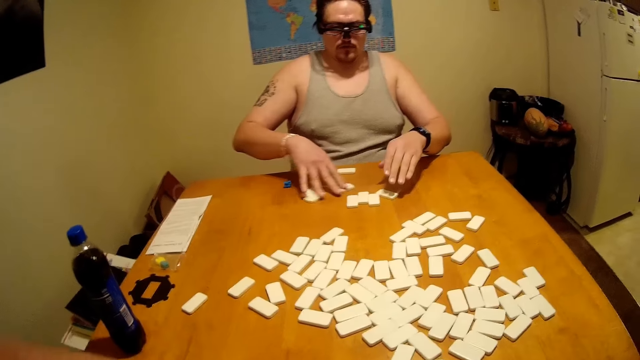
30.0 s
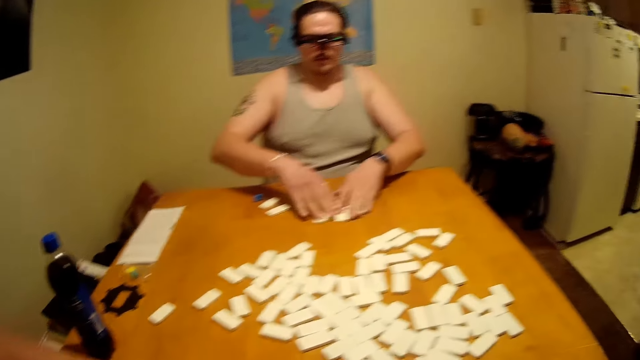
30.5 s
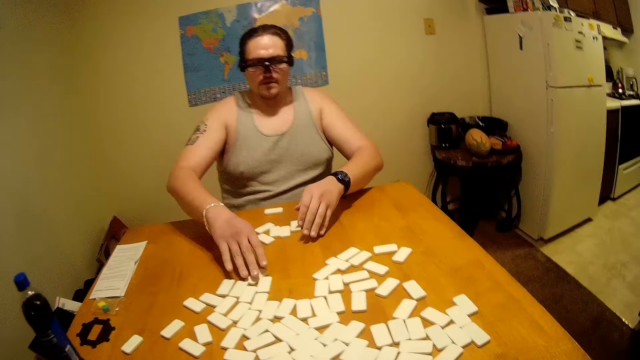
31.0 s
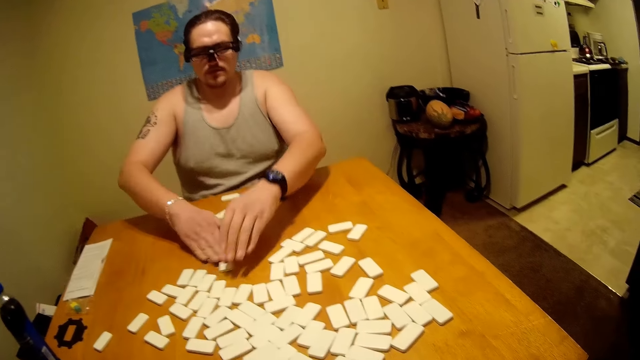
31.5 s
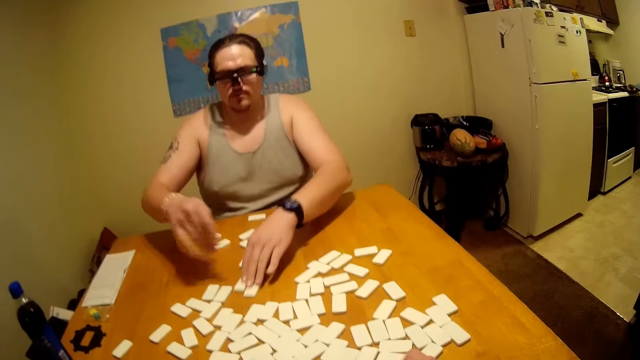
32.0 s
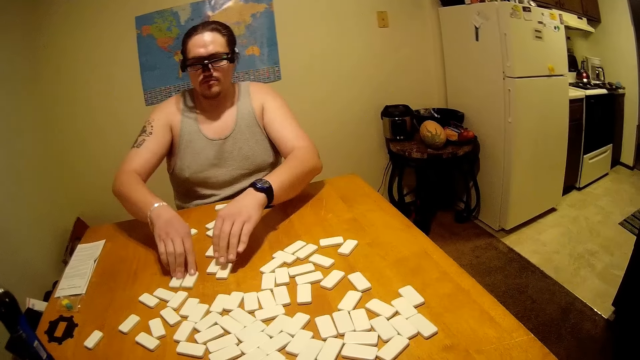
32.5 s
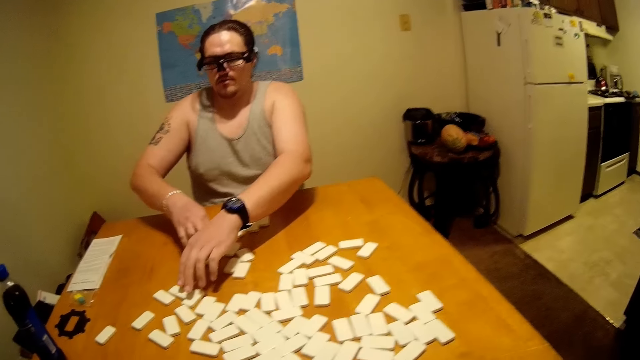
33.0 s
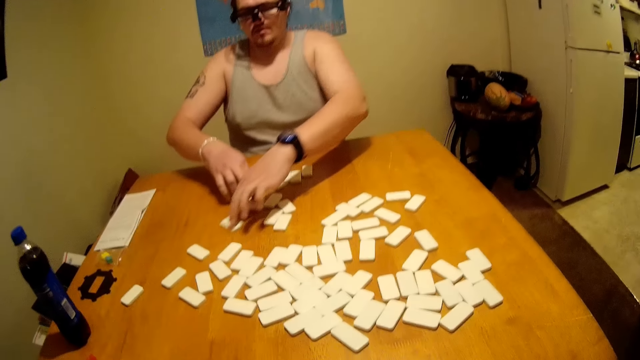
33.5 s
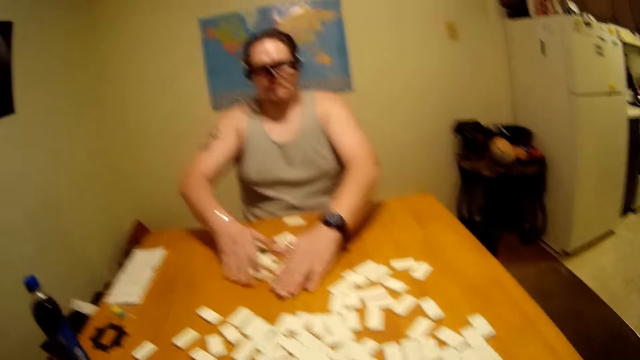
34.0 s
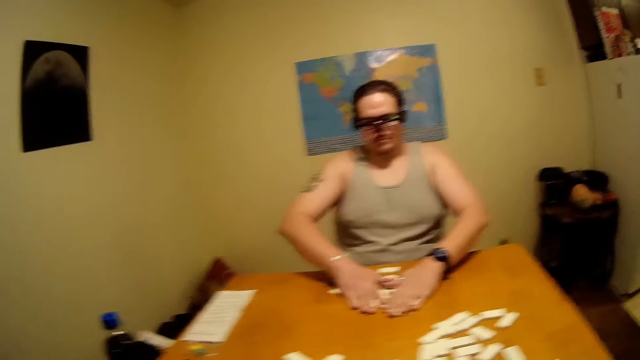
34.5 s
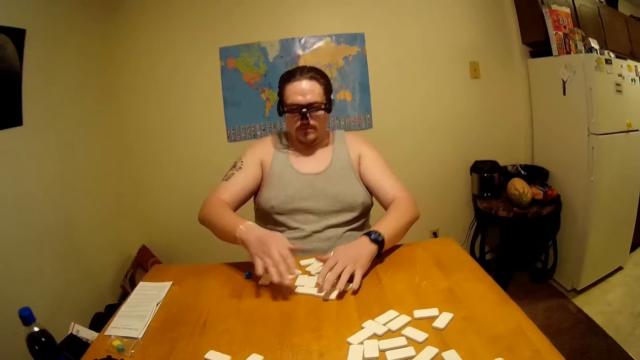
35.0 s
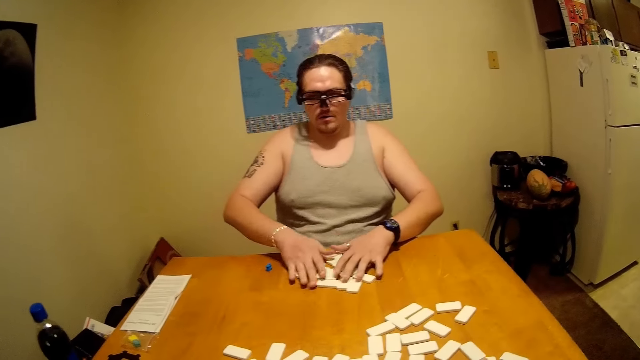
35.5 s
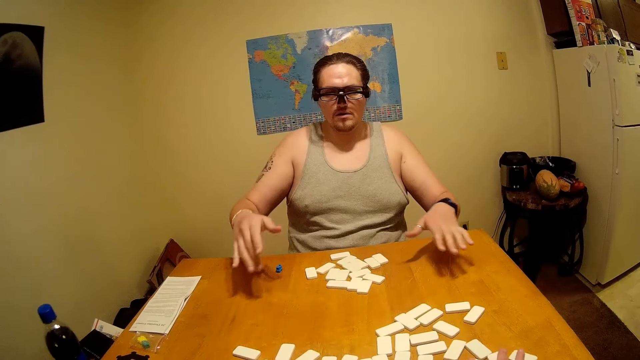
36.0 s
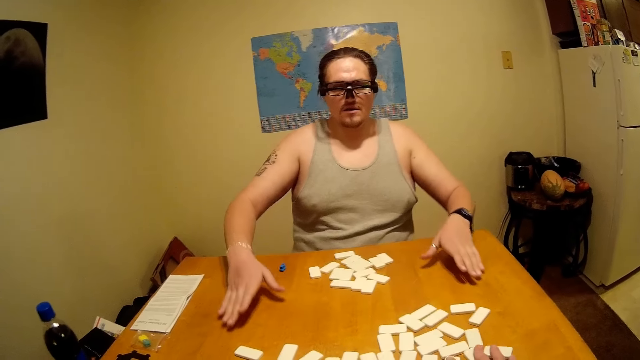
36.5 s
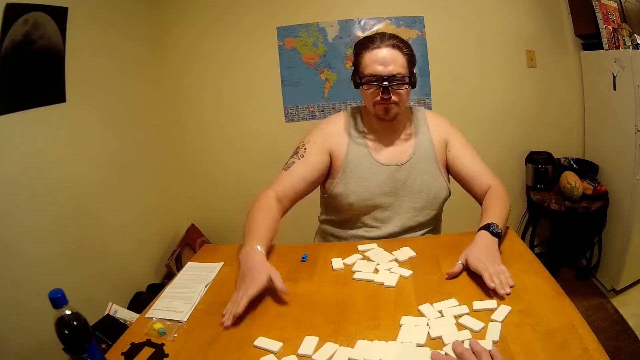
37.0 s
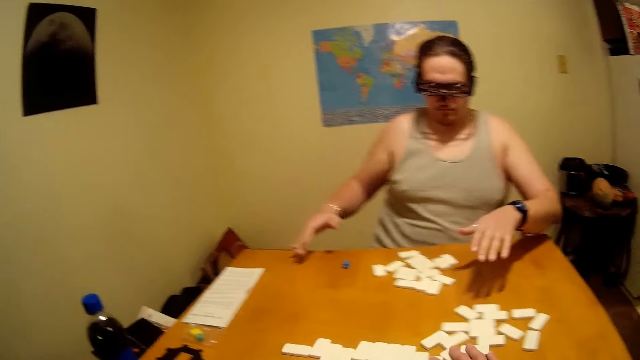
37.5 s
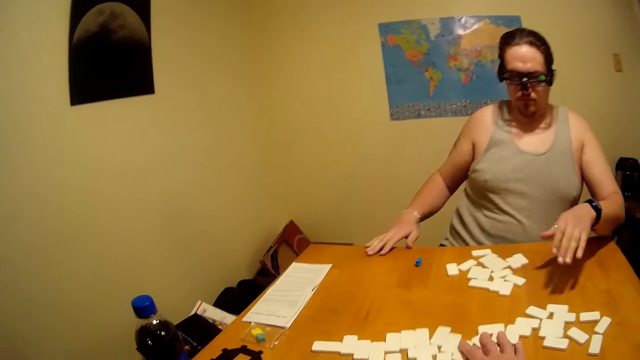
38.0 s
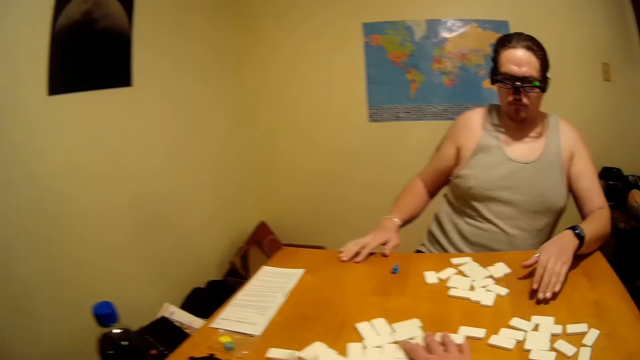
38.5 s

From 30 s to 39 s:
The camera wearer talks.

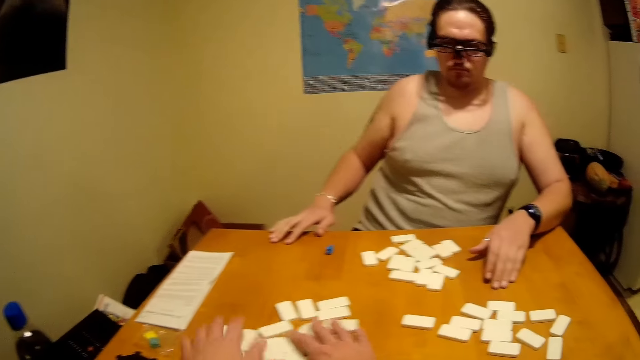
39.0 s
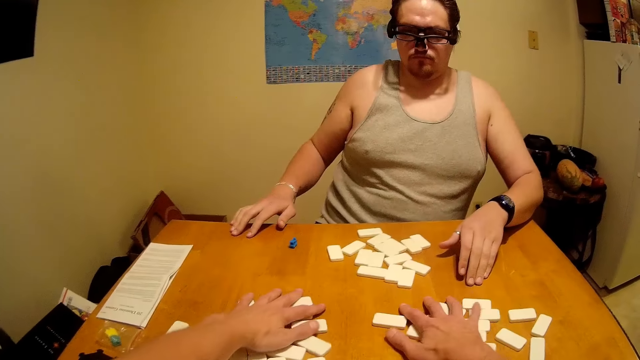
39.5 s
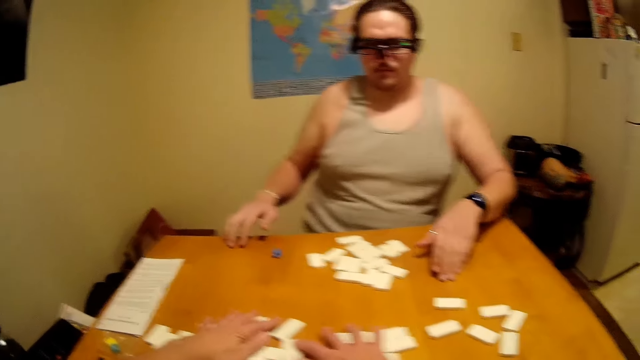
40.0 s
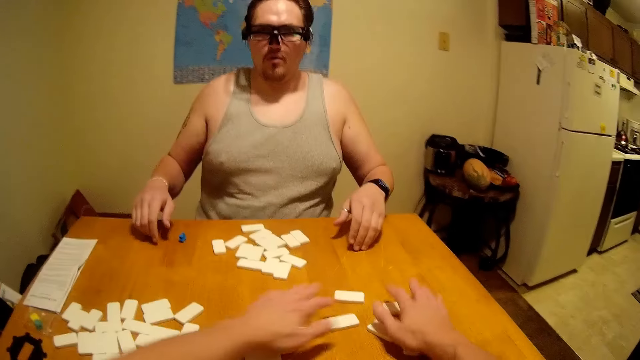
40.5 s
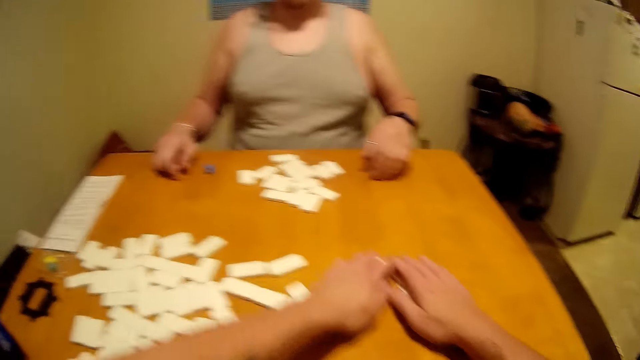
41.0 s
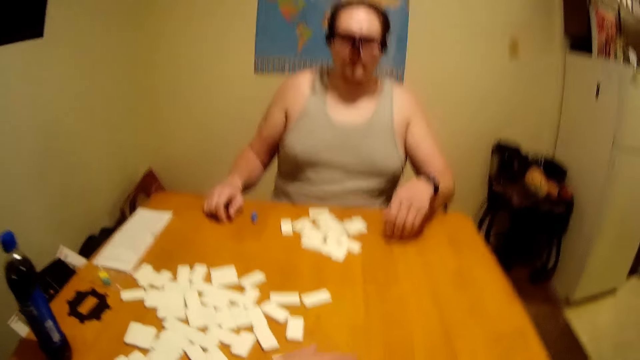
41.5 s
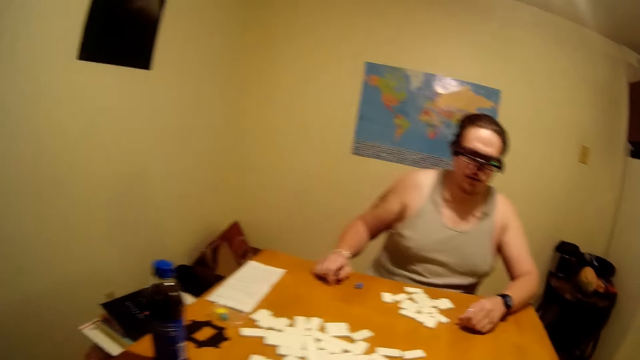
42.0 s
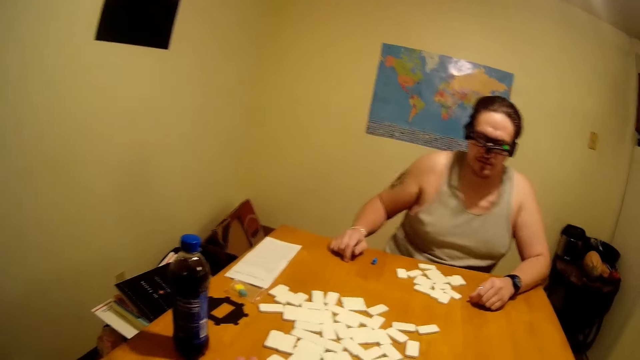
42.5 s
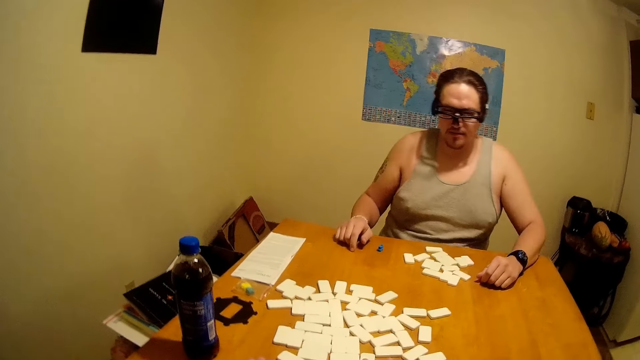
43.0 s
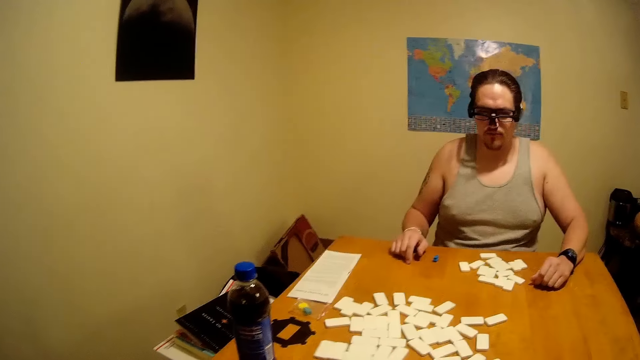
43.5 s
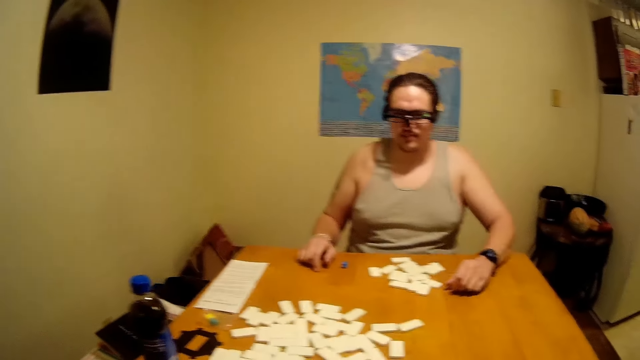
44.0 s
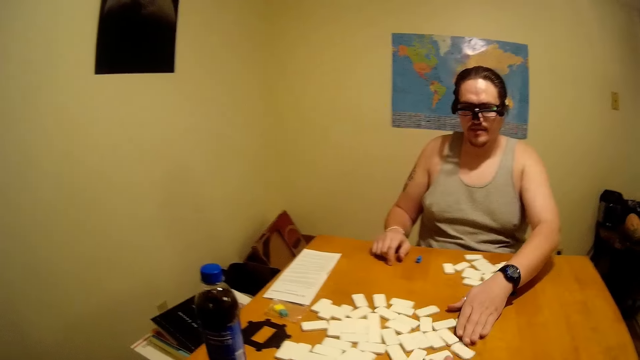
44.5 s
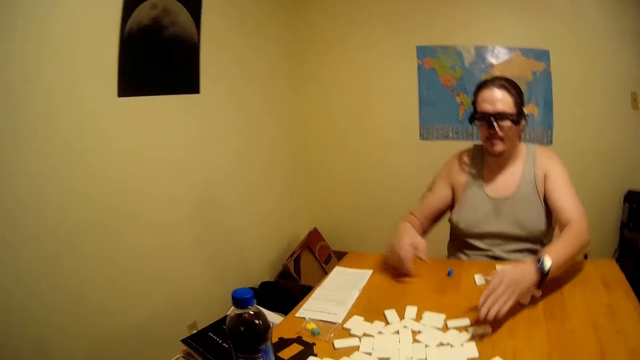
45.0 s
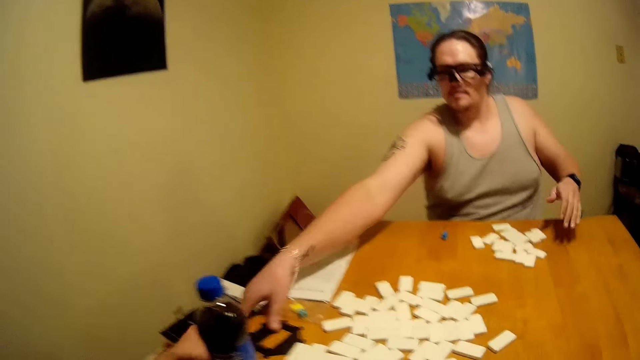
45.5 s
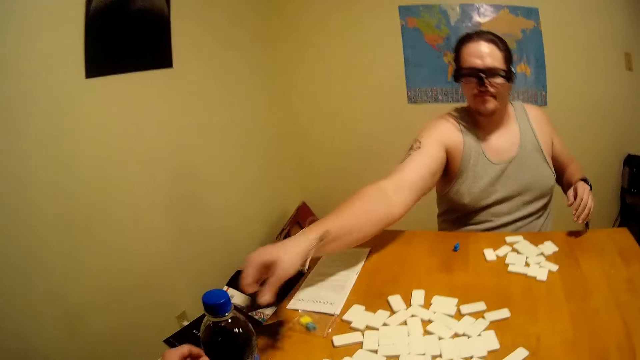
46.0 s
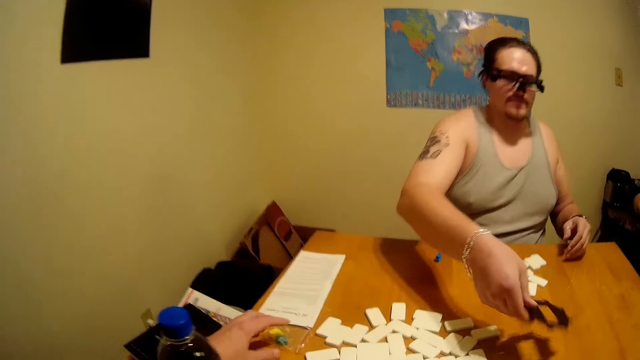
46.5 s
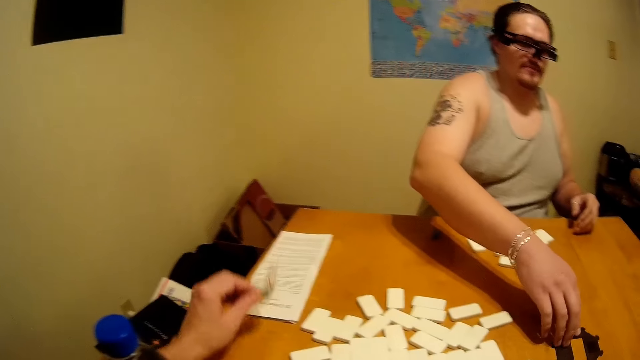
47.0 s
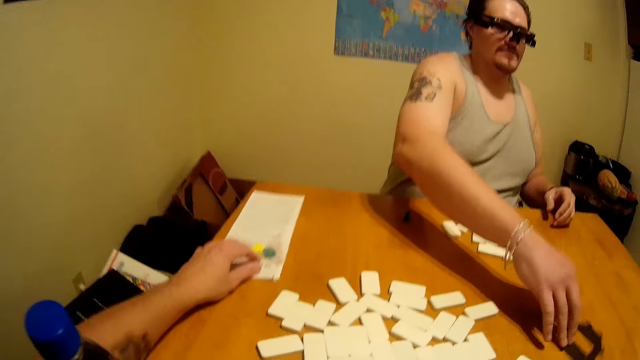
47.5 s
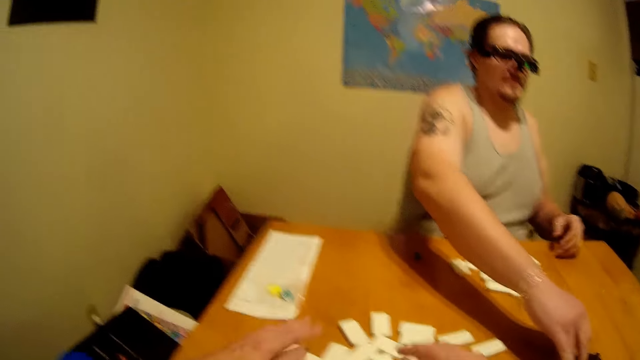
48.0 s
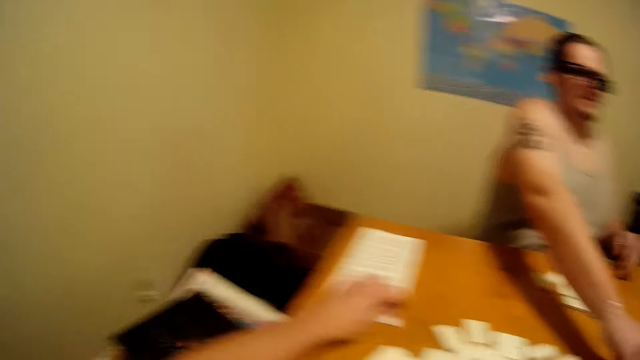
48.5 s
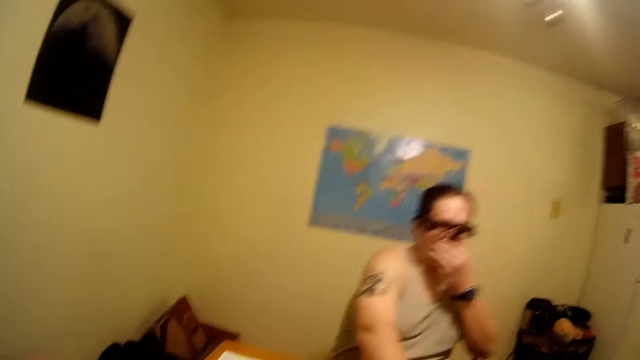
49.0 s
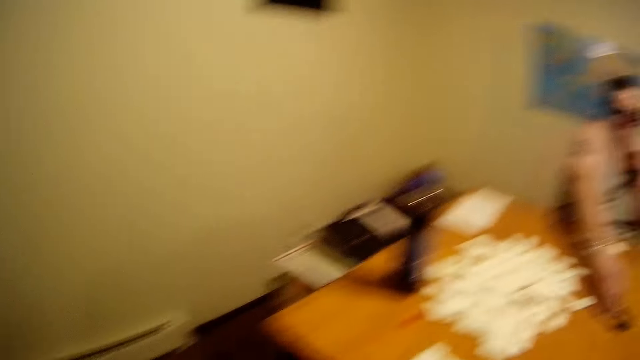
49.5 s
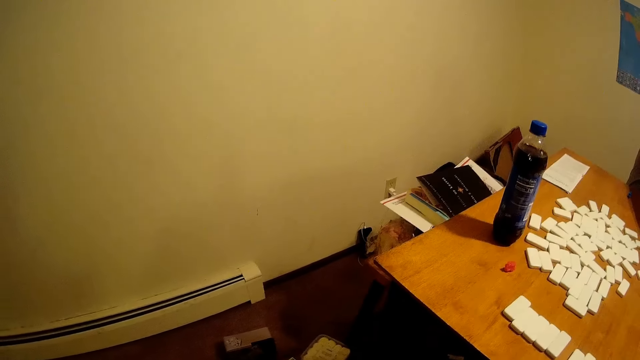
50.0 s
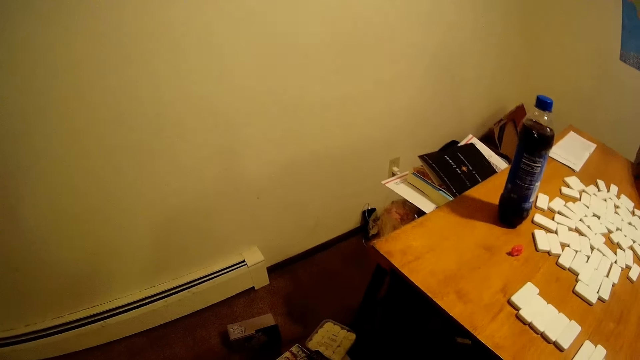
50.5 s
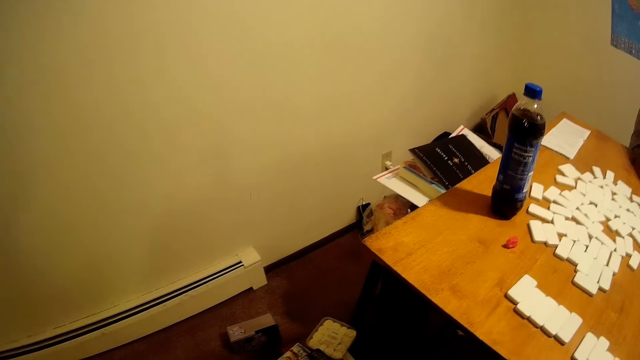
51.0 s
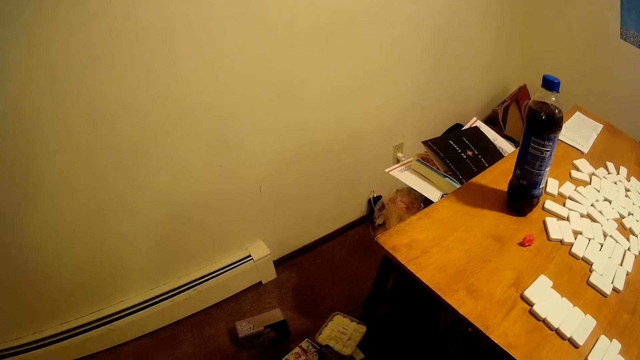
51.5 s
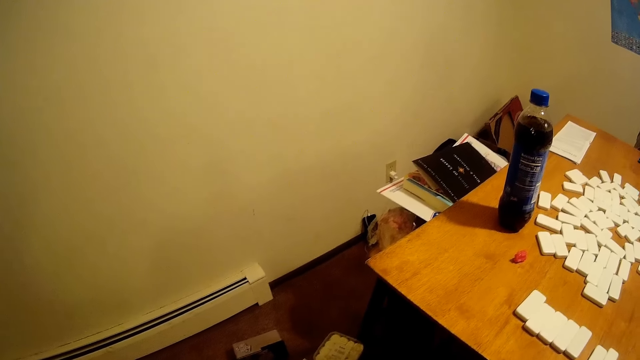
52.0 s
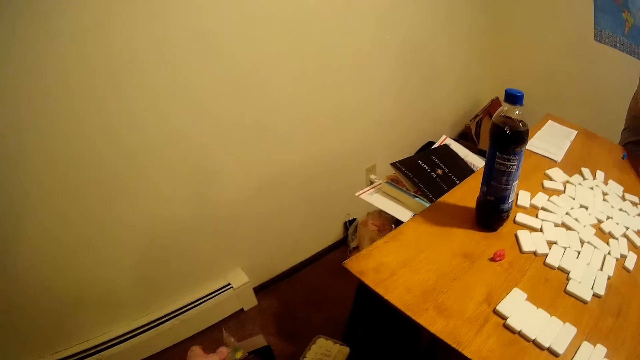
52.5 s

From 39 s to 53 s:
The camera wearer moves aside dominoes. A person talks. The camera wearer picks some dominoes. They talk. The person picks something. The camera wearer picks a dice. They place the dice over a paper on the table. The person touches his nose. The person talks.
